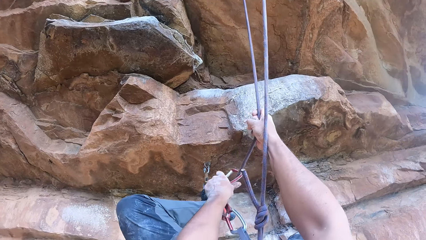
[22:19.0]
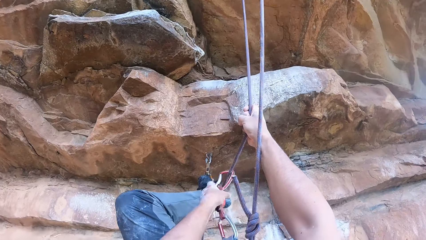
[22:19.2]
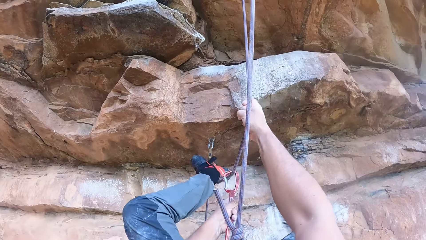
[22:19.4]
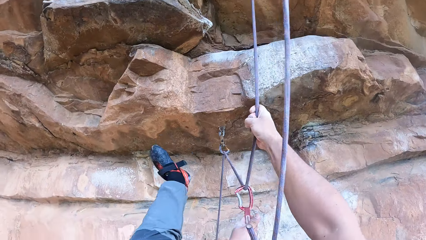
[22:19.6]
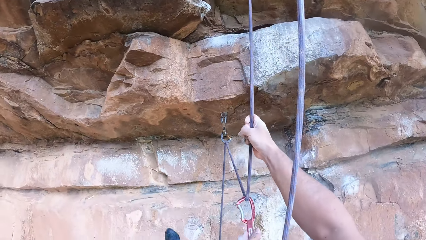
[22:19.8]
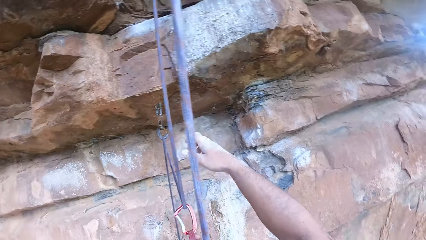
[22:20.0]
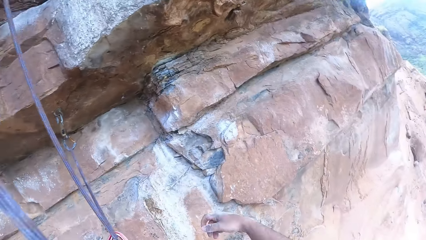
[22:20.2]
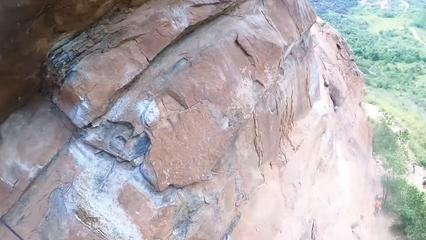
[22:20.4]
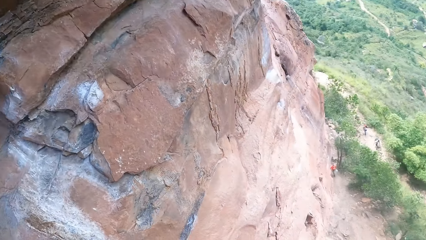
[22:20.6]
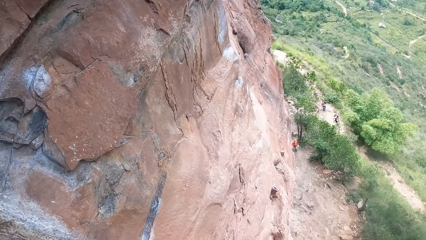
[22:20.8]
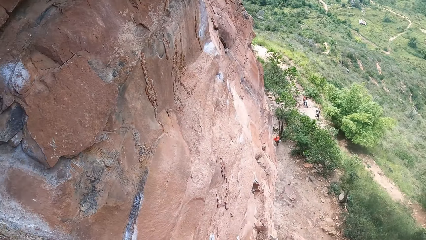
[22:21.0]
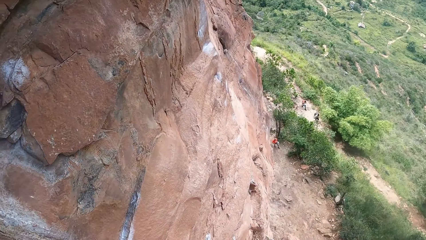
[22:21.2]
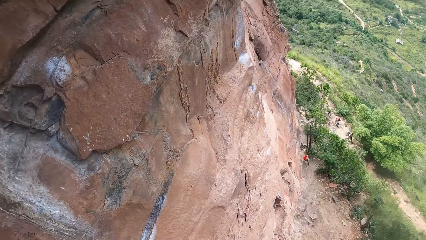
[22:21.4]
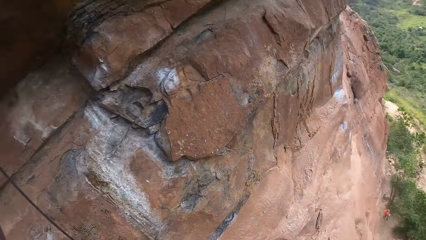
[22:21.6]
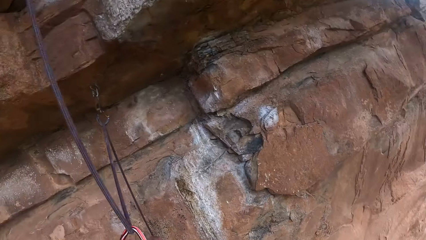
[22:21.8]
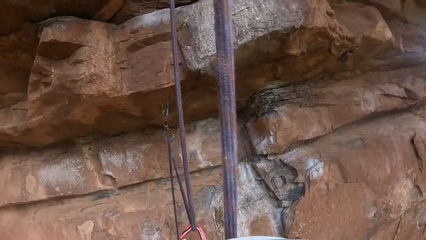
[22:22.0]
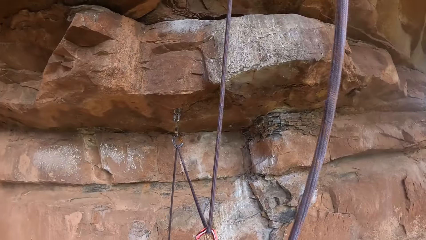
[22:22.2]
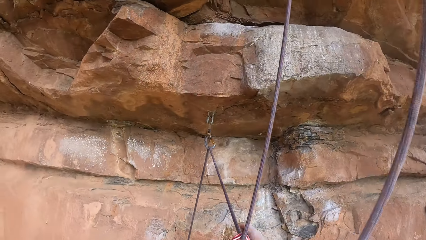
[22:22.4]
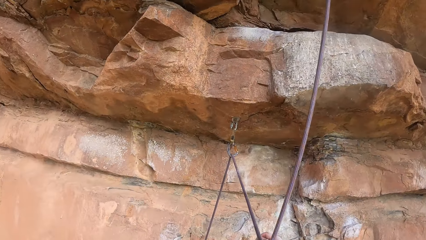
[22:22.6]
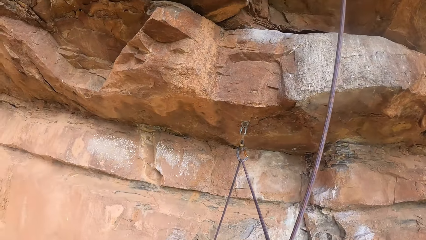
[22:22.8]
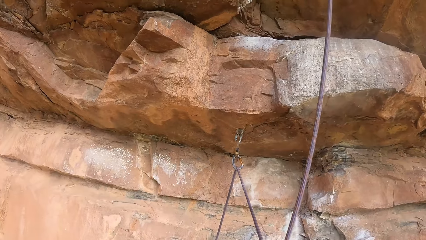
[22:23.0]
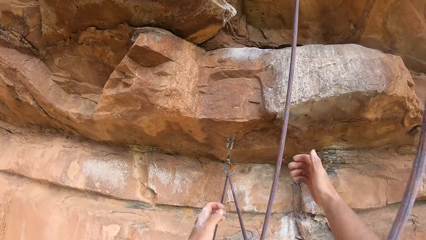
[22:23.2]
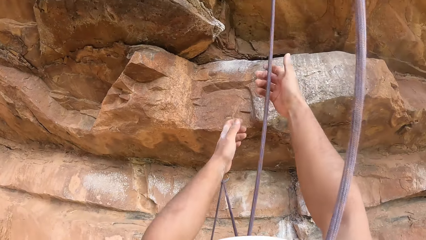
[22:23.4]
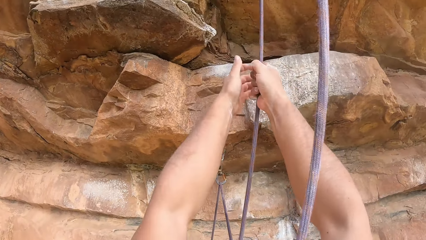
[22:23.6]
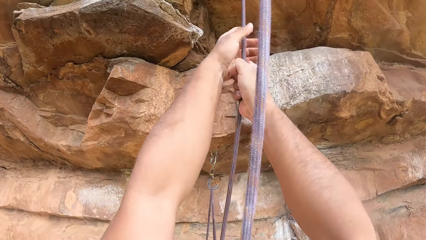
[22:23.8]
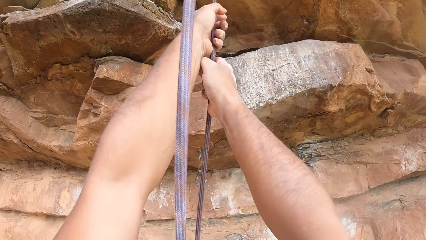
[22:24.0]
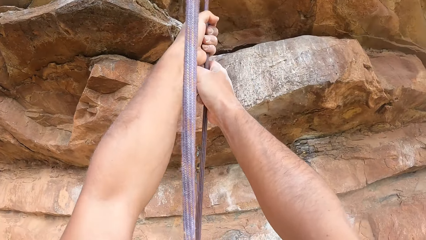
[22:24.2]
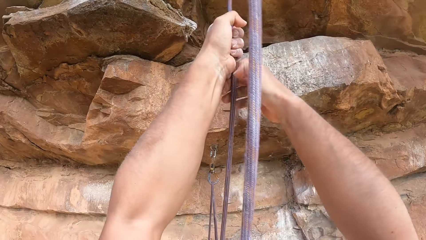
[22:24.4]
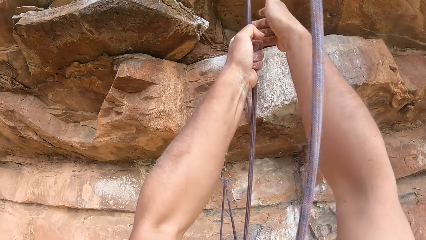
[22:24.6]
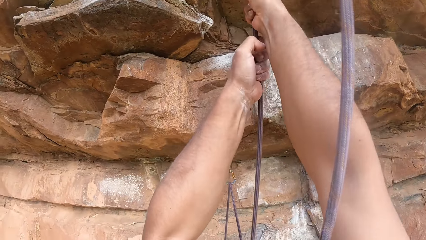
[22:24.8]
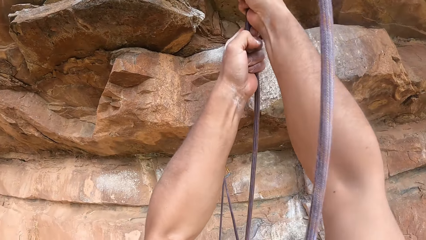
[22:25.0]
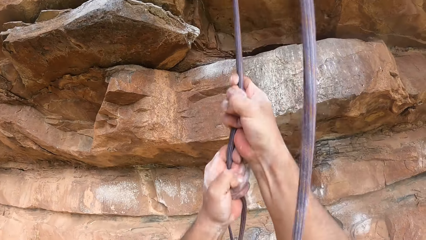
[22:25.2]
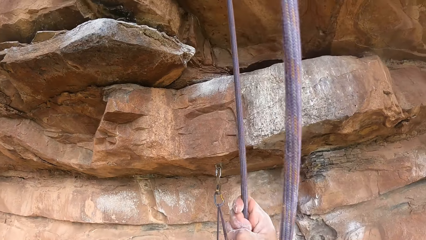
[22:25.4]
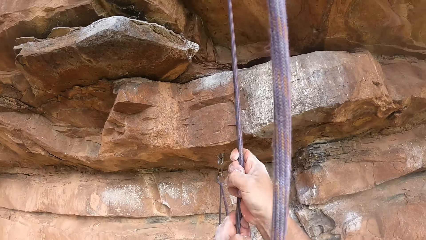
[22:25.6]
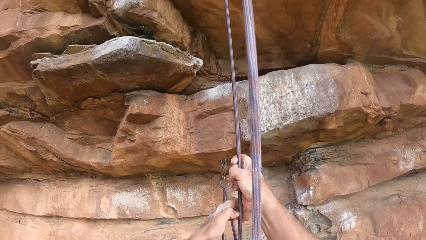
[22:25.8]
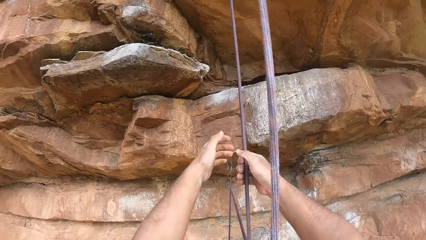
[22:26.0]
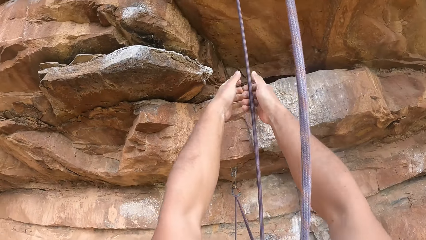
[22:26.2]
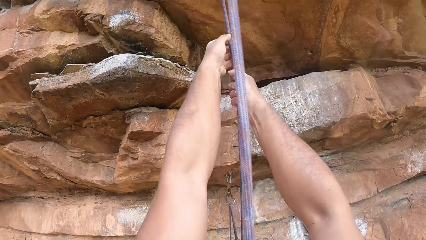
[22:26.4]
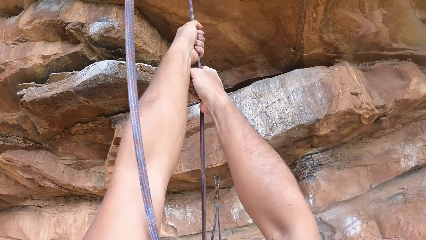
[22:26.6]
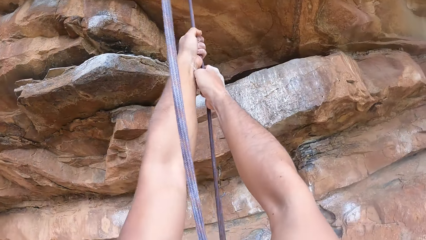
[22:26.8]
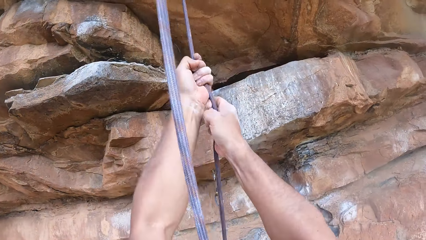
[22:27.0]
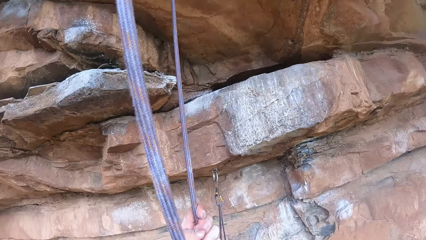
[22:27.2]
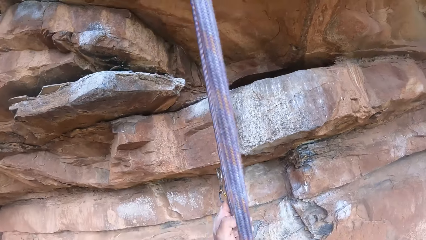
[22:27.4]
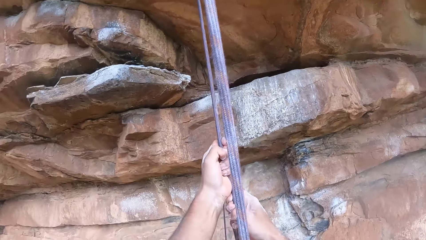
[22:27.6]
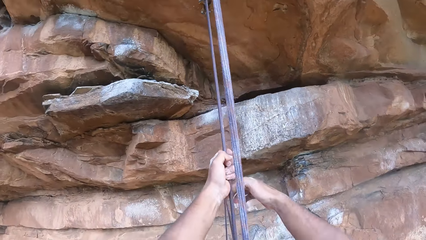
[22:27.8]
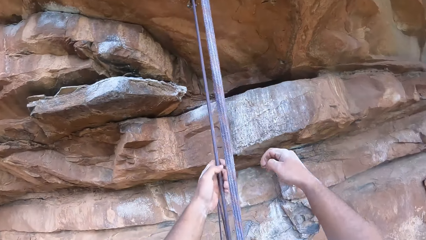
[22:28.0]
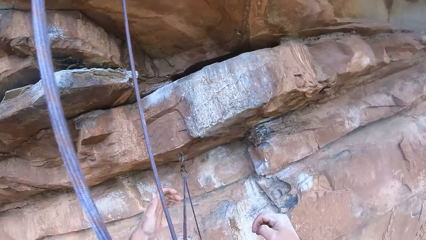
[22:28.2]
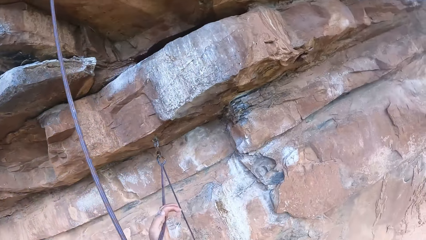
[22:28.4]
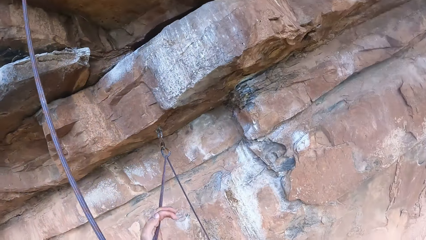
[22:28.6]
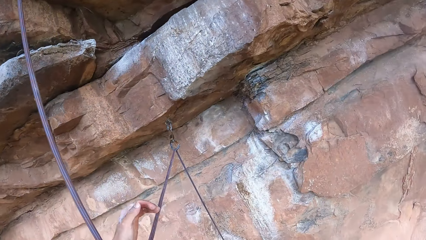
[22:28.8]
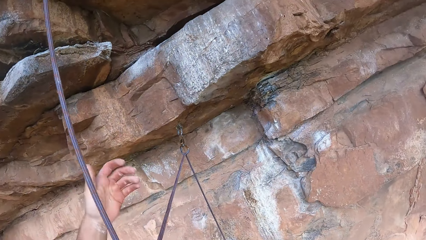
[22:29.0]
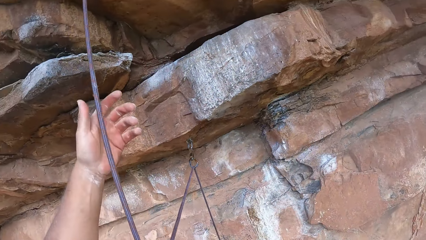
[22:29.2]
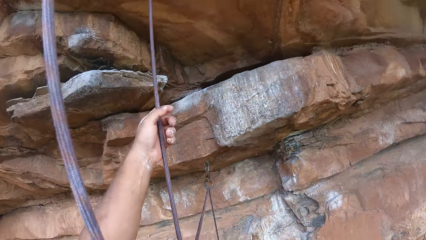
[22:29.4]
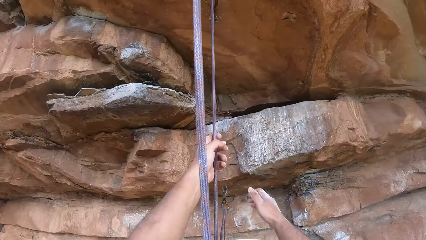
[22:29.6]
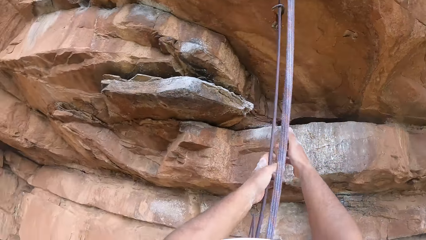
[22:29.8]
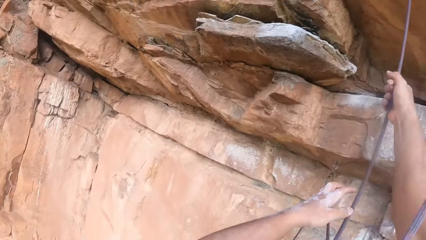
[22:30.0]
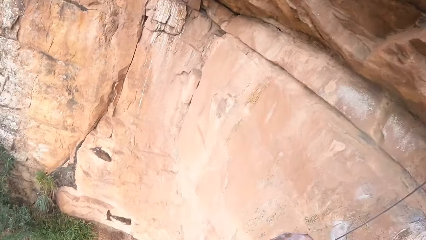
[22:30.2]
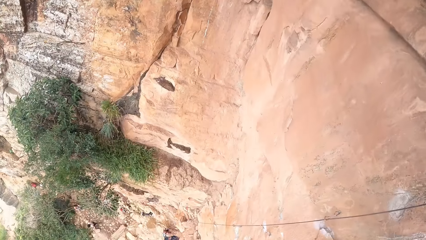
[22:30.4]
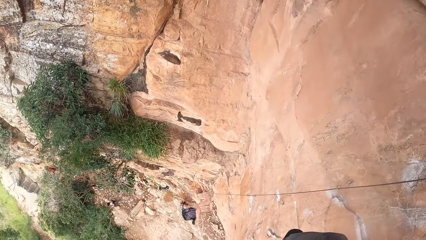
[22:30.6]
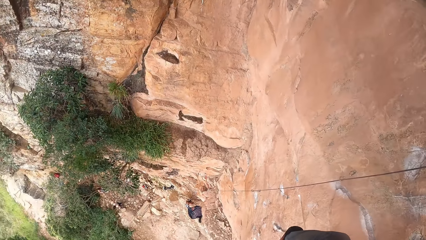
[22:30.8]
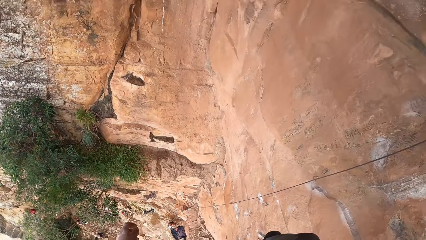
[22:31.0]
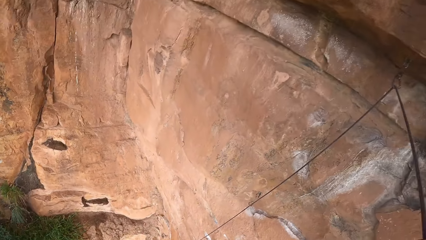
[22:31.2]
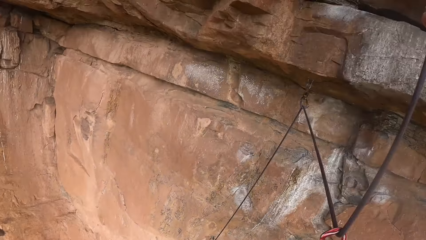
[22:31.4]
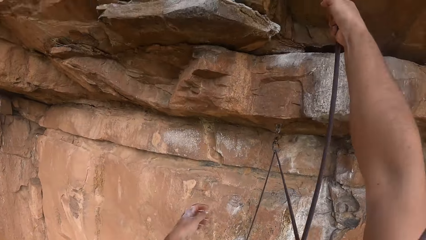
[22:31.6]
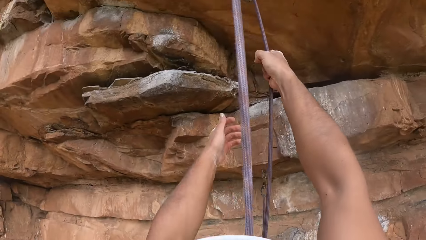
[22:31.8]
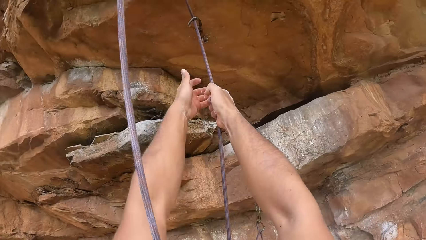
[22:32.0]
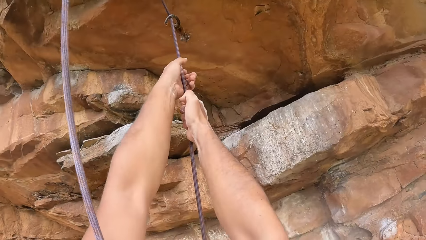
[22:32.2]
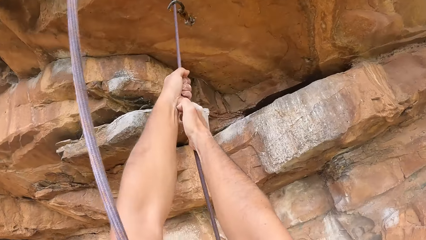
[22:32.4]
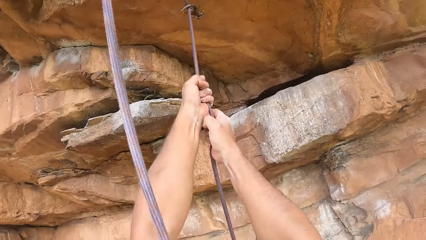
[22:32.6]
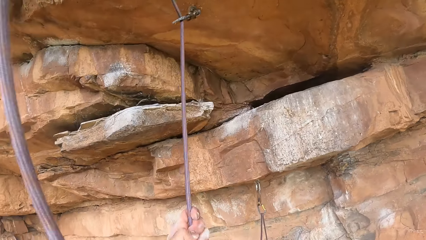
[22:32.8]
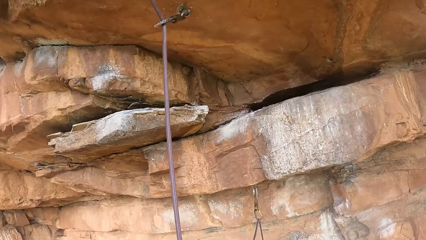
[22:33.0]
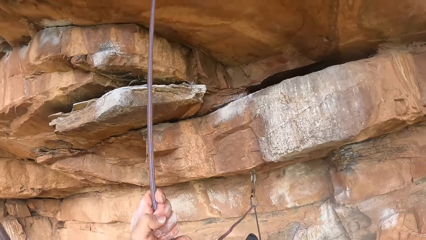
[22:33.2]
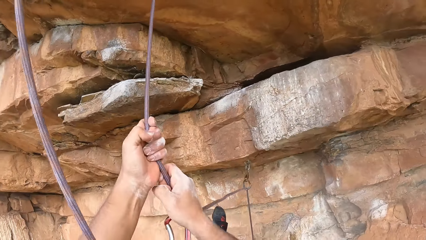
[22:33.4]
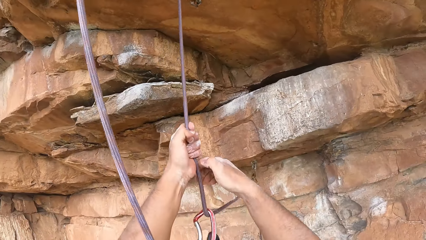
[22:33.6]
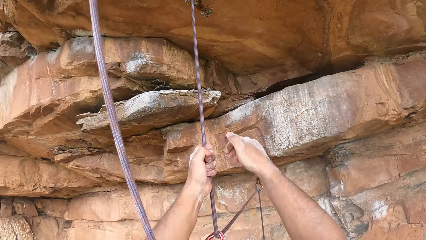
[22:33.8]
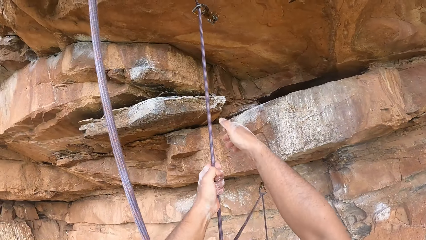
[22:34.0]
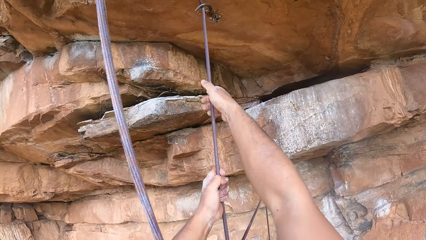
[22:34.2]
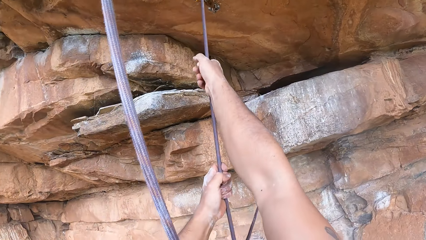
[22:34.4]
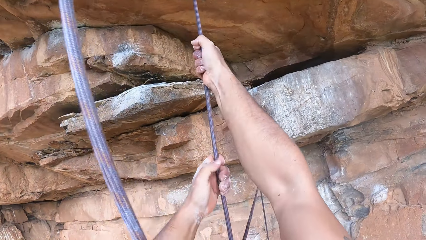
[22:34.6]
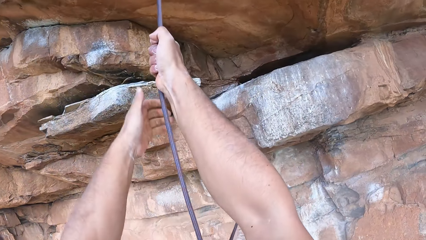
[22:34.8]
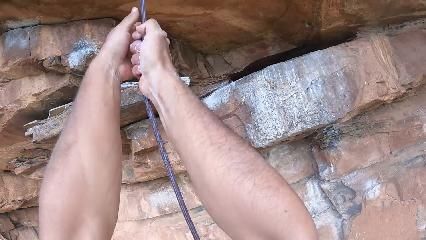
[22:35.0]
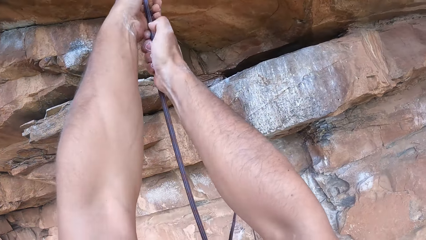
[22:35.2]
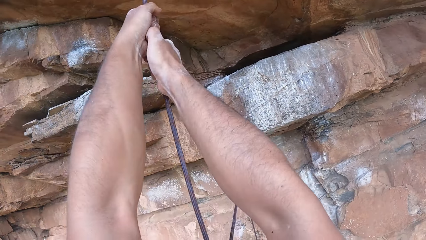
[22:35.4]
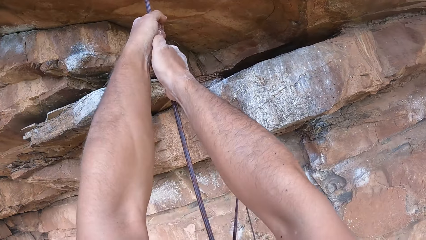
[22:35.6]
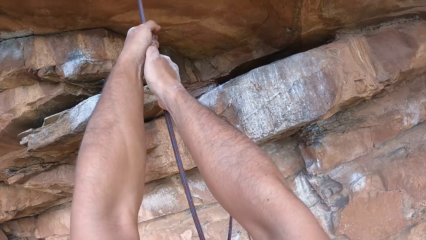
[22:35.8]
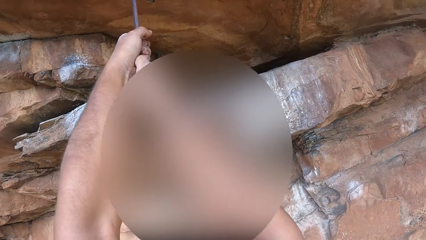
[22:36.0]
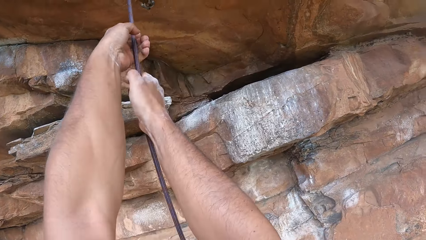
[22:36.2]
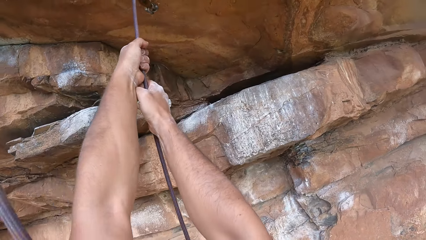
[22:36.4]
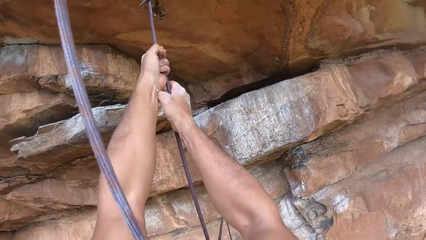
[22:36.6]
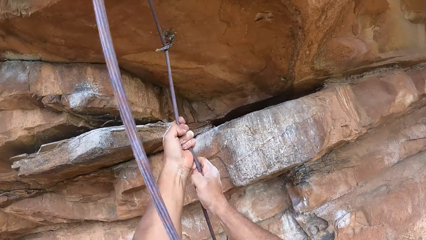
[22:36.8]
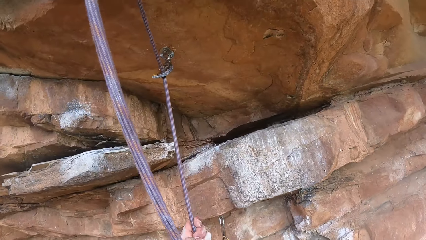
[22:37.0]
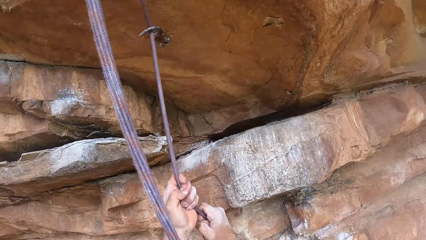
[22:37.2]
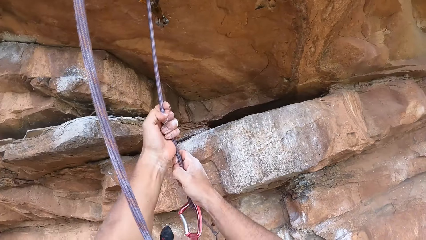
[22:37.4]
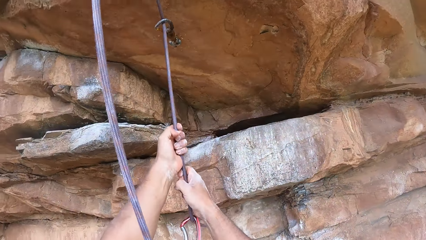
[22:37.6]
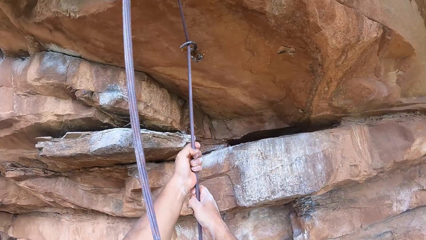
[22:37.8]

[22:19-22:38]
The camera wearer looks around. They touch the rope. They look around. They look down. They climb up the rope. They touch the rope.
